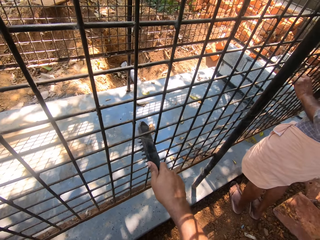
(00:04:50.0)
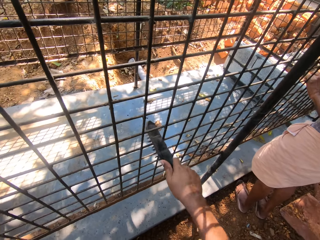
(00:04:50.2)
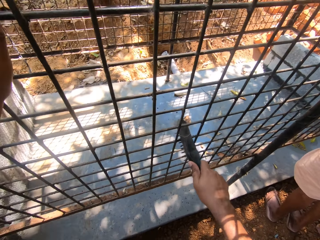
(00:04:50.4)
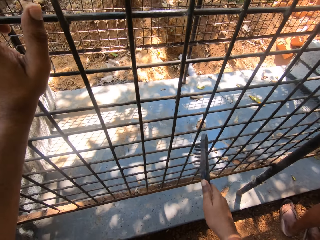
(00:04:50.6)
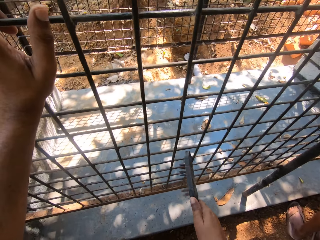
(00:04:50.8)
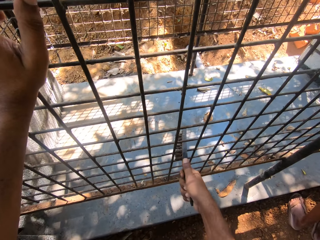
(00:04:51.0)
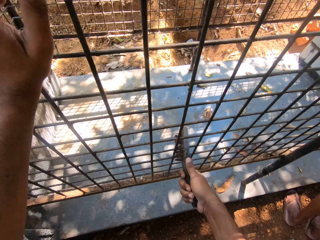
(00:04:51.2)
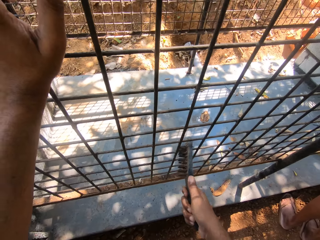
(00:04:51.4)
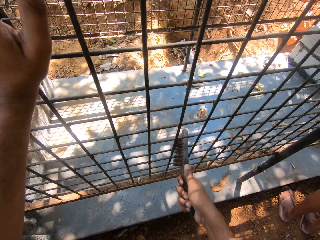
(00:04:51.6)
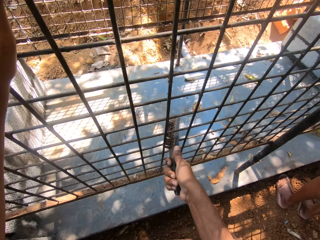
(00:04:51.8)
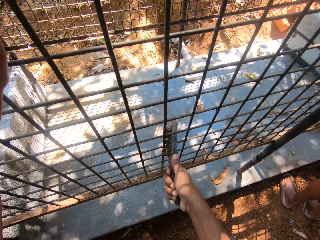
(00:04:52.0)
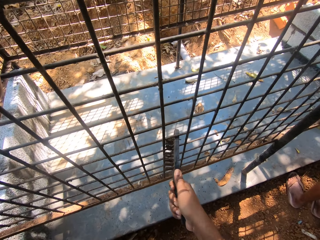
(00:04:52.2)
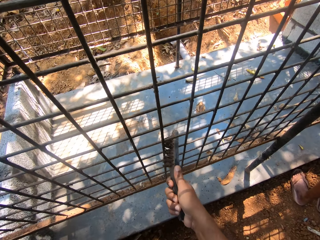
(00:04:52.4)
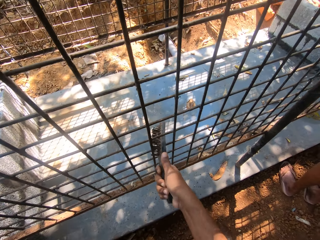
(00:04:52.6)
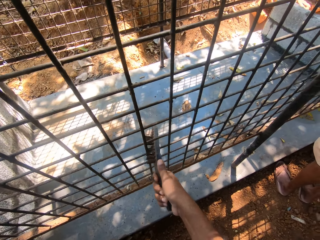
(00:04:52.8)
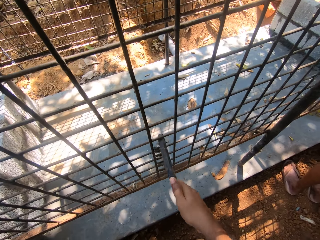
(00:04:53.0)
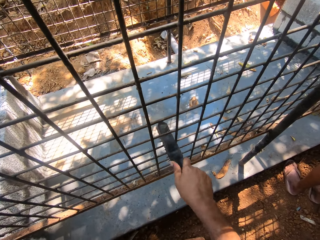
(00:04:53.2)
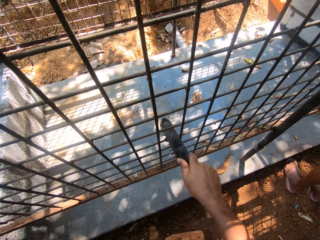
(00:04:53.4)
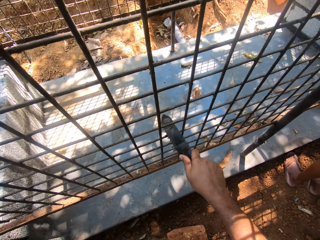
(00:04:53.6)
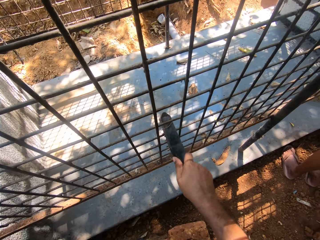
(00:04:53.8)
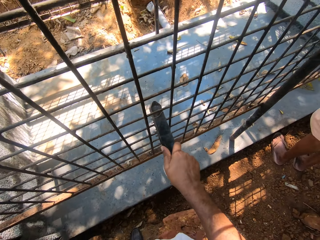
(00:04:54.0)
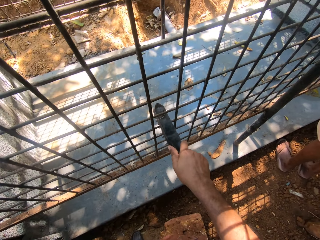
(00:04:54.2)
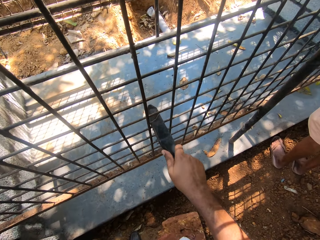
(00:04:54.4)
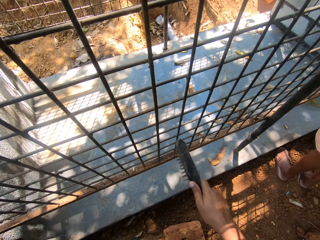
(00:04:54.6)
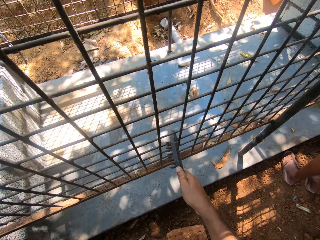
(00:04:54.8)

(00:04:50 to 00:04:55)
The camera wearer scrubs the wire mesh using a wire brush.

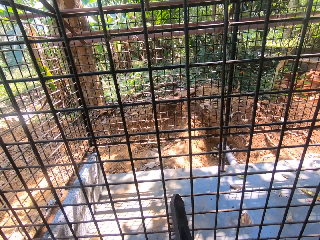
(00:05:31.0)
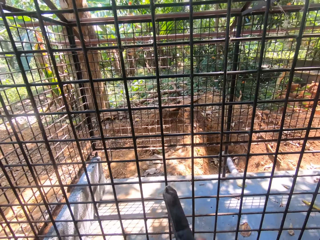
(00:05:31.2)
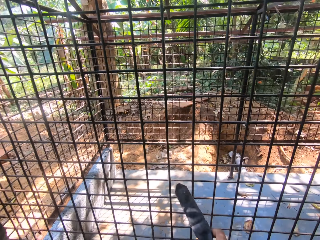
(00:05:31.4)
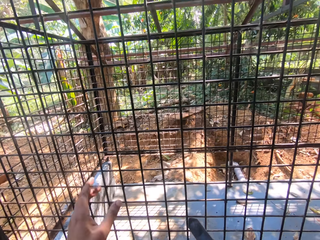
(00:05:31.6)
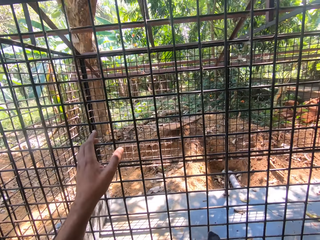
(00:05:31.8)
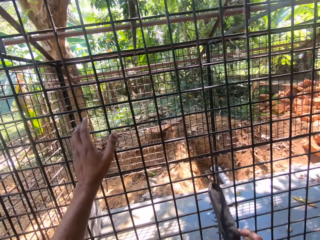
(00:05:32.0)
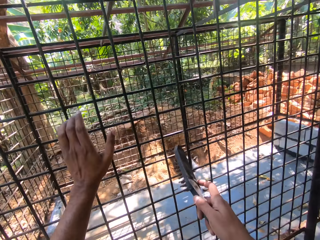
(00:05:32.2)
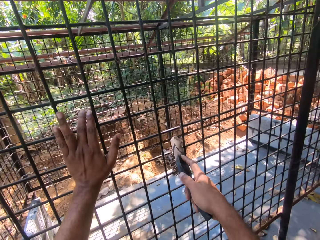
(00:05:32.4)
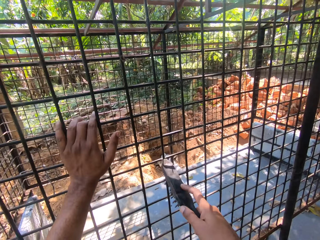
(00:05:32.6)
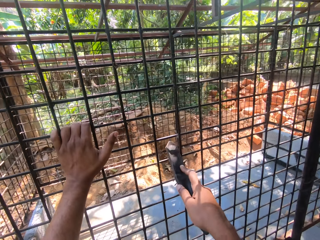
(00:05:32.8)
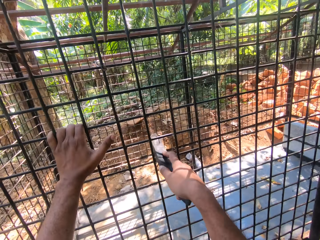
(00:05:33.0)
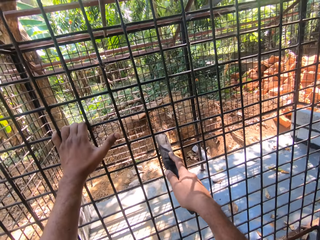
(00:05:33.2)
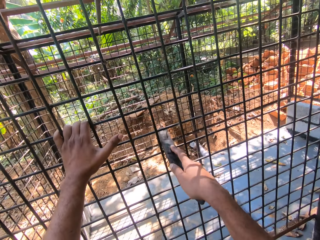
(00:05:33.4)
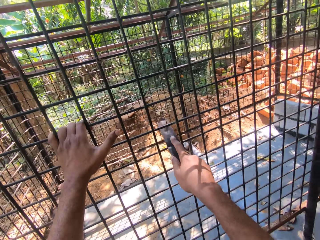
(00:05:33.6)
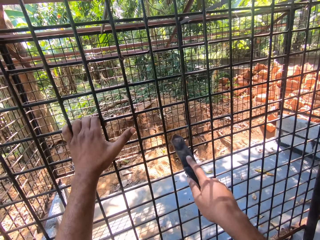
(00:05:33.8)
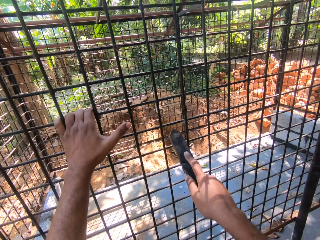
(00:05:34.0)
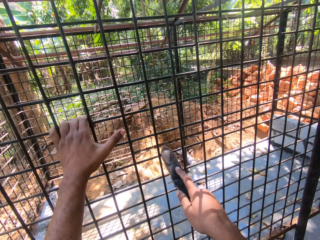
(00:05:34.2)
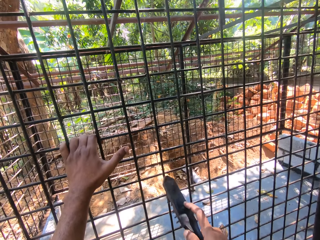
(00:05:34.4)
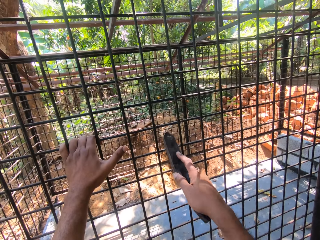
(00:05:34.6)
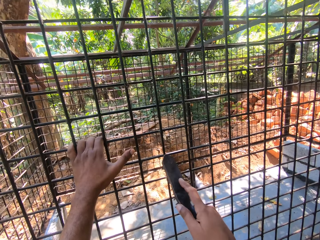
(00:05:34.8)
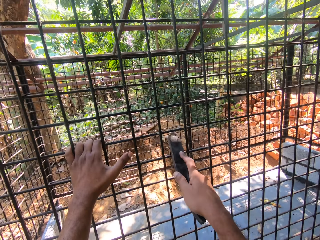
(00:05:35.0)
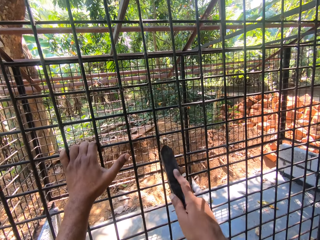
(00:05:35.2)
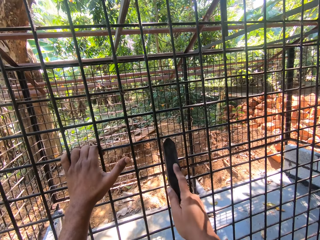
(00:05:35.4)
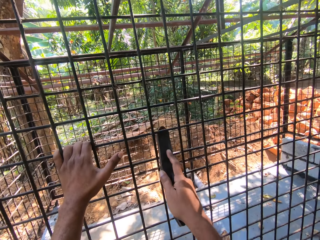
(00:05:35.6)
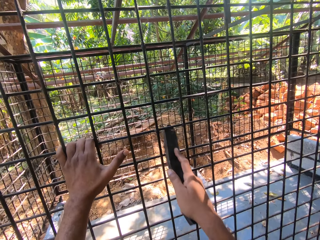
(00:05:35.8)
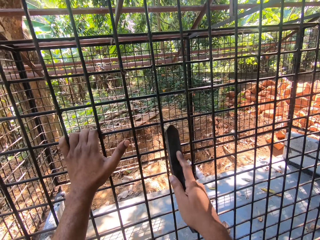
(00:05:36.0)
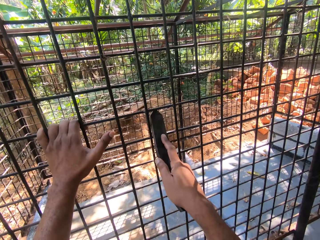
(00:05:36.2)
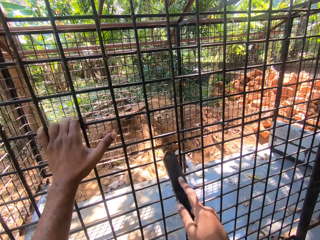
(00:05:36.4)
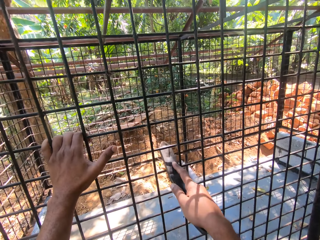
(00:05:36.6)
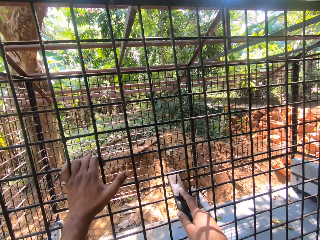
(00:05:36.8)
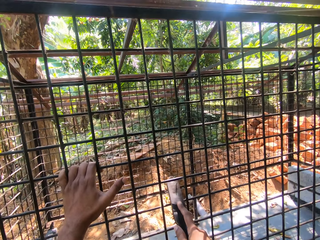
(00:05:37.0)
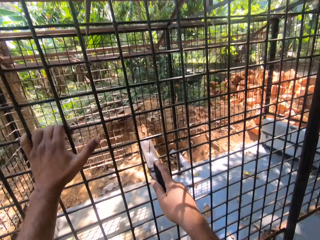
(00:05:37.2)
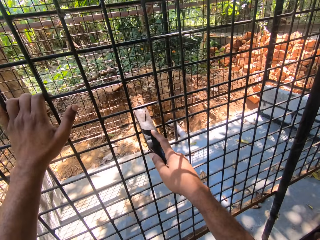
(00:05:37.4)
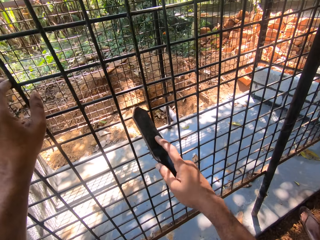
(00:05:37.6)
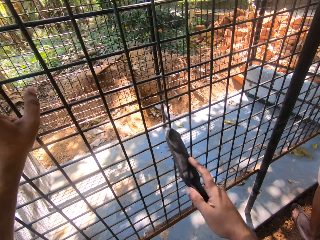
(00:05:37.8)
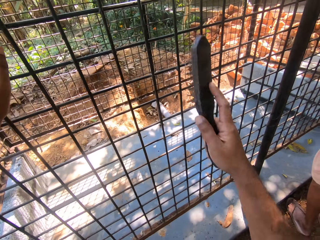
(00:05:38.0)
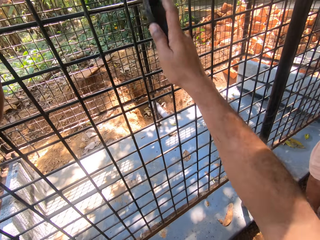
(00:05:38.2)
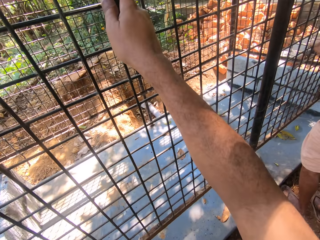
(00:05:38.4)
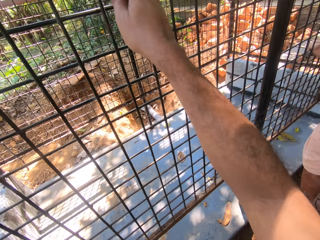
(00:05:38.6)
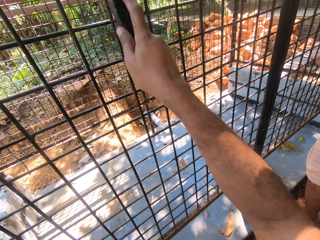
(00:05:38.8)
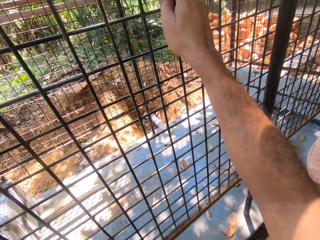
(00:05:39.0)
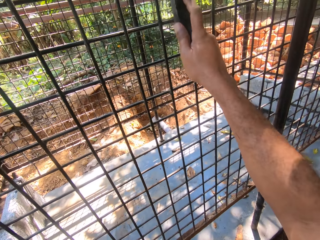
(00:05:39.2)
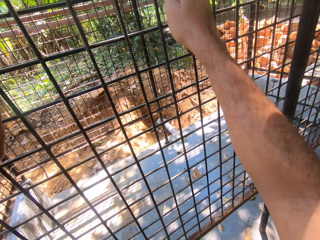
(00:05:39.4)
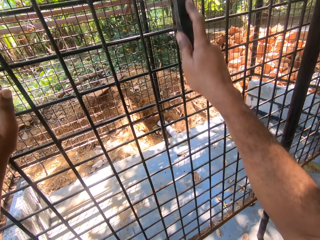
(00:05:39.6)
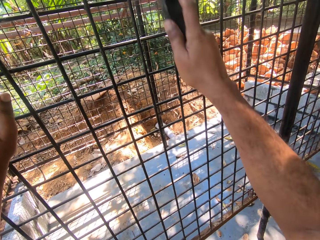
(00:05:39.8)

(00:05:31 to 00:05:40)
The camera wearer holds the wire mesh. They scrub the wire mesh using a wire brush.

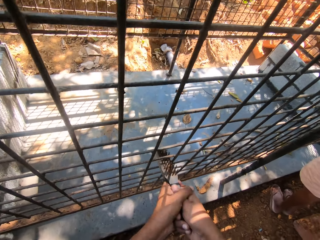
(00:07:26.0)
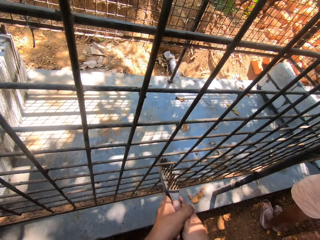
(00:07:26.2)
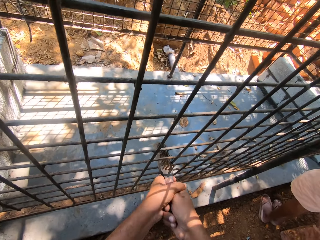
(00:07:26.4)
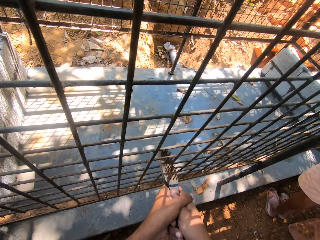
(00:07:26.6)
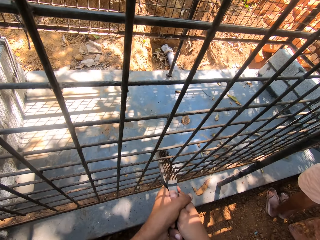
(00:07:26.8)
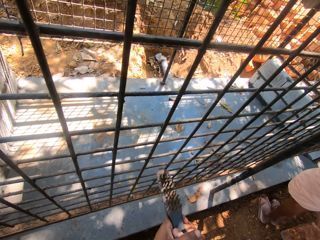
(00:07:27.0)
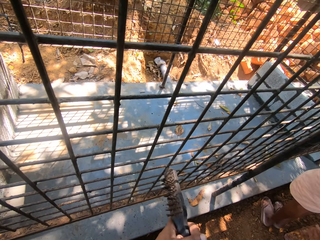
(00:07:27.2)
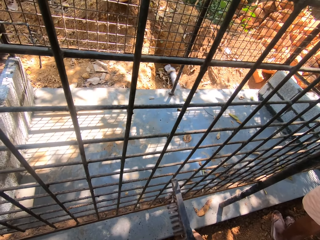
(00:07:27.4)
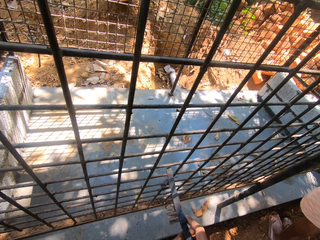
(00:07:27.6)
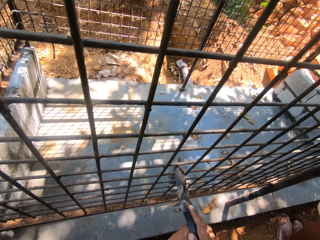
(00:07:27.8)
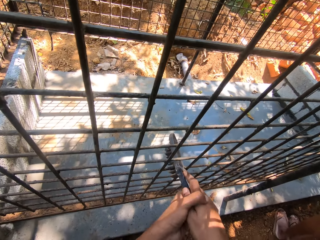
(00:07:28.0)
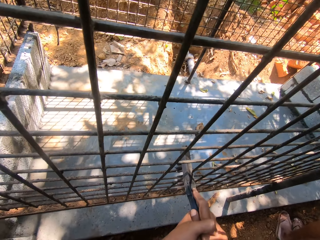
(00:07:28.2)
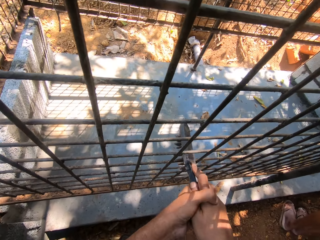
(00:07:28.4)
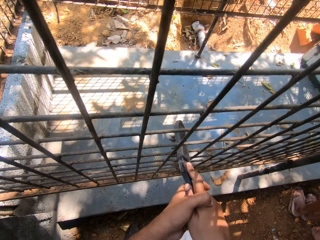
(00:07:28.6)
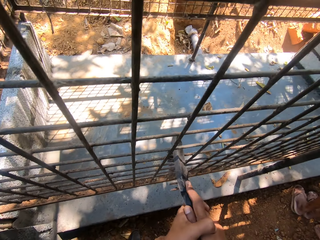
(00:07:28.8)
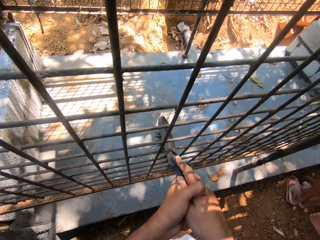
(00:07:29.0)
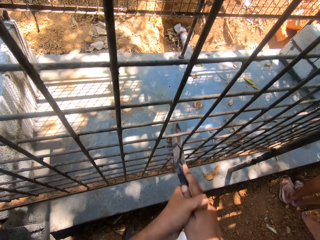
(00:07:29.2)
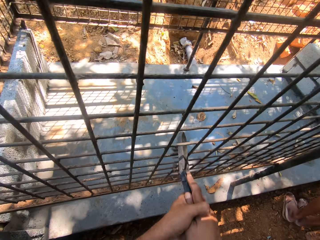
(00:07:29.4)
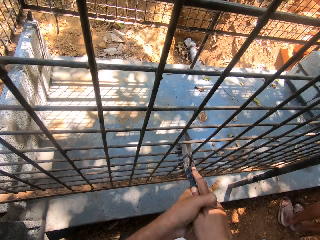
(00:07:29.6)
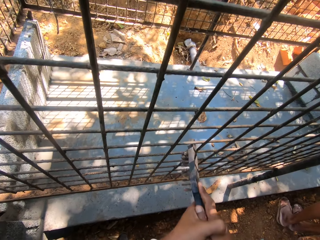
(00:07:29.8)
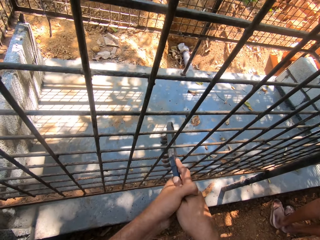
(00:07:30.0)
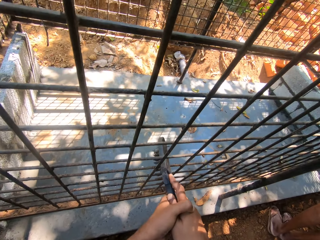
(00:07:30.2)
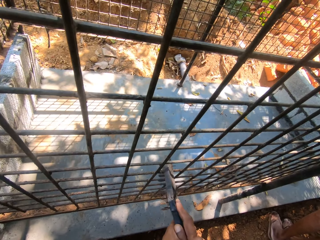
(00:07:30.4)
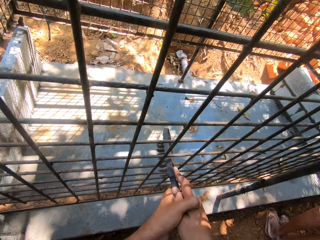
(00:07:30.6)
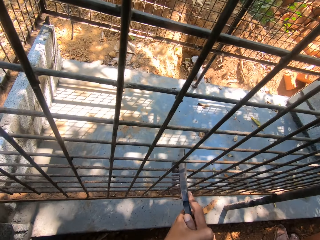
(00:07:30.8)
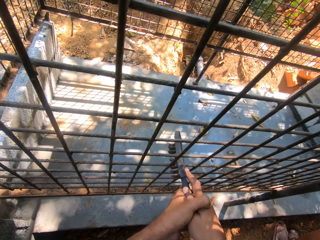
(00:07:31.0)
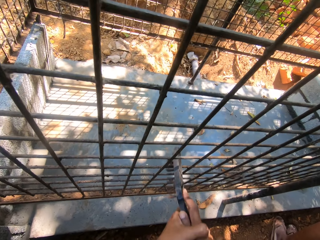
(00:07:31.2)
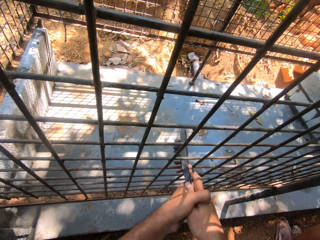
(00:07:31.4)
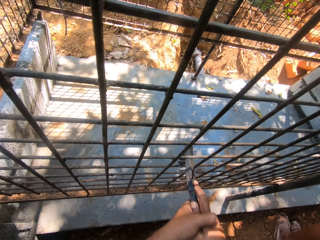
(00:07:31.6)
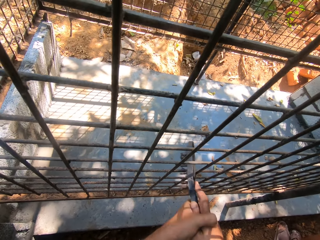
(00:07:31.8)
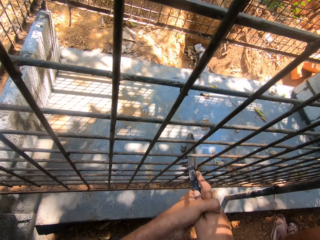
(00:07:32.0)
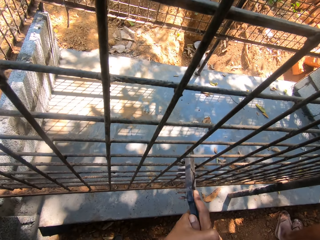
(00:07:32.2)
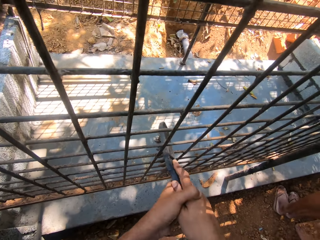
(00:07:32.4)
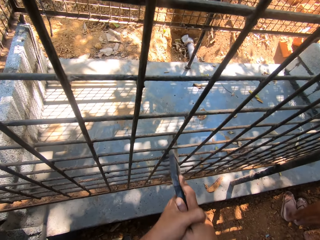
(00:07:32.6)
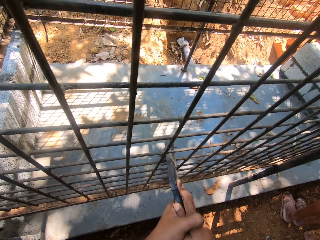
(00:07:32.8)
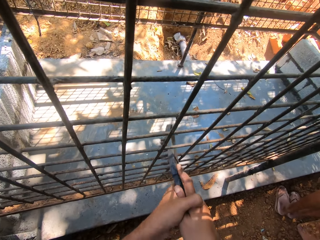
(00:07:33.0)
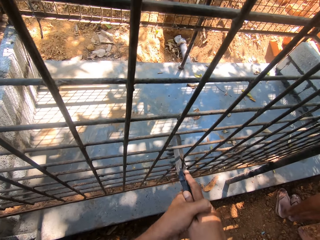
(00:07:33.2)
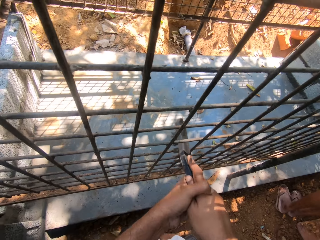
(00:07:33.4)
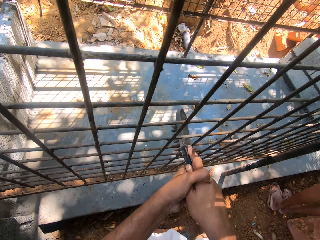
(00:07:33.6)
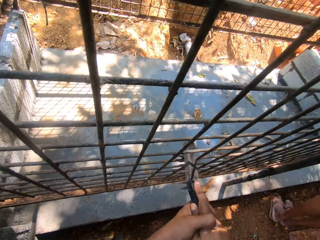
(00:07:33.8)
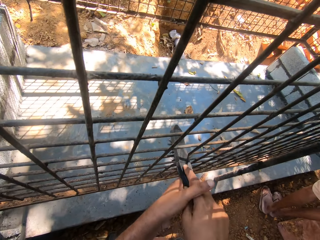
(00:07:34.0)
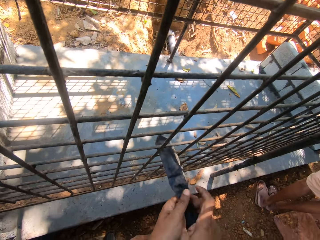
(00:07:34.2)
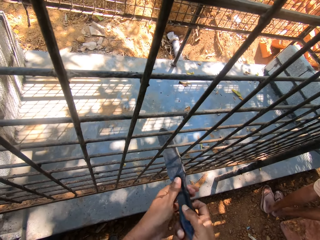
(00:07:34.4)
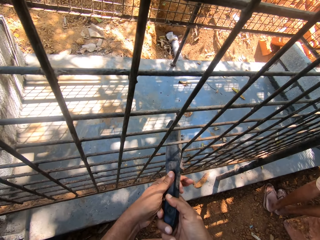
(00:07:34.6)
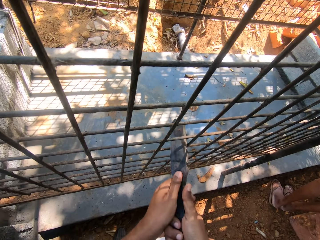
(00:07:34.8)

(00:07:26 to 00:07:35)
The camera wearer converses with a person. They scrub the wire mesh using a wire brush.
